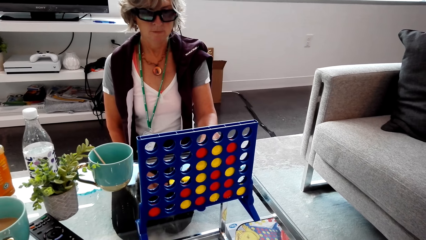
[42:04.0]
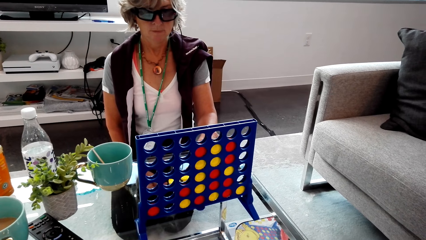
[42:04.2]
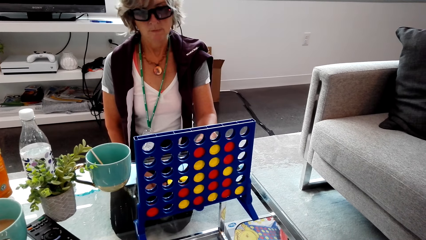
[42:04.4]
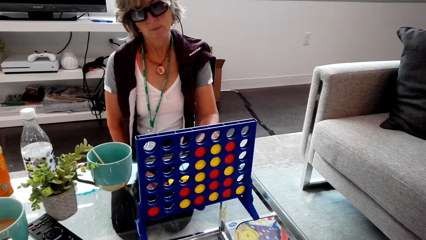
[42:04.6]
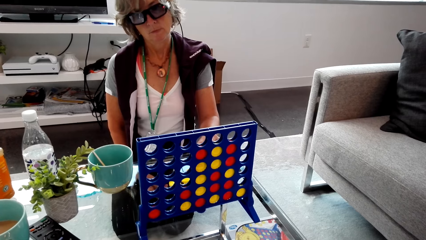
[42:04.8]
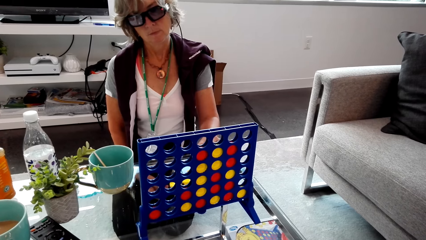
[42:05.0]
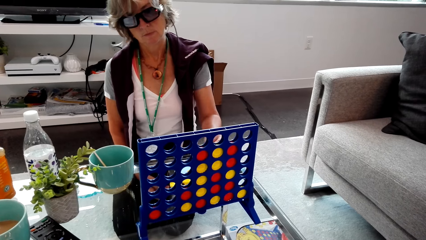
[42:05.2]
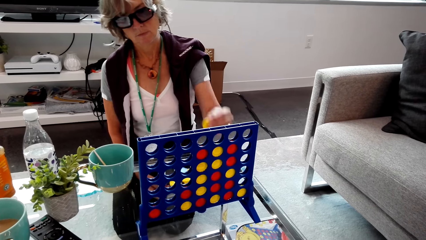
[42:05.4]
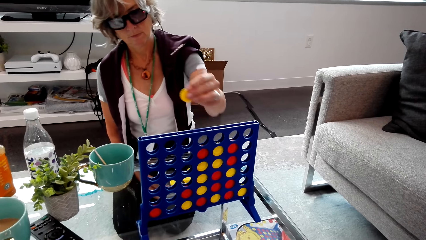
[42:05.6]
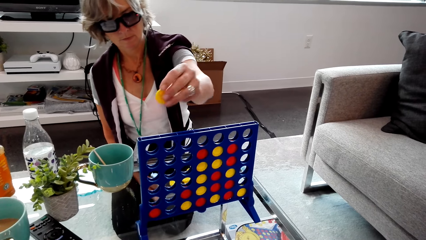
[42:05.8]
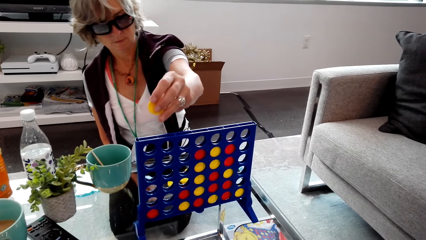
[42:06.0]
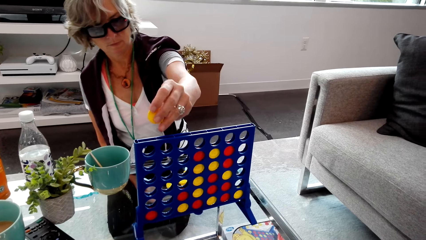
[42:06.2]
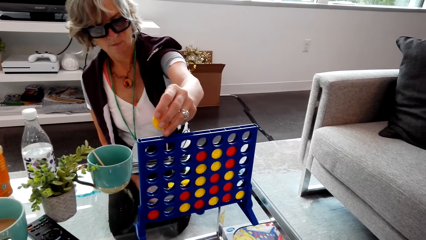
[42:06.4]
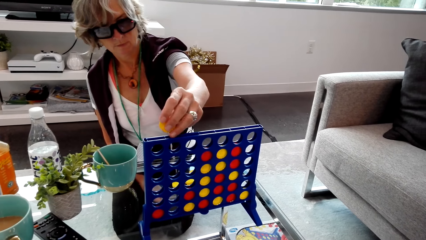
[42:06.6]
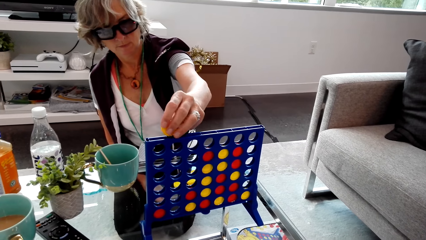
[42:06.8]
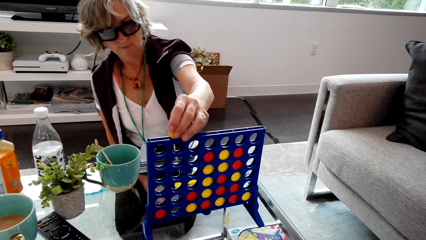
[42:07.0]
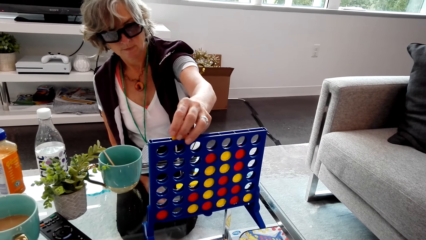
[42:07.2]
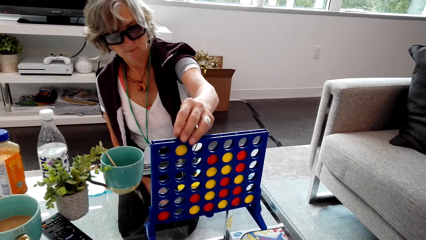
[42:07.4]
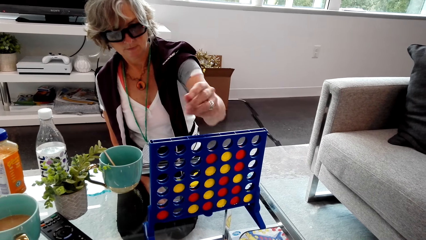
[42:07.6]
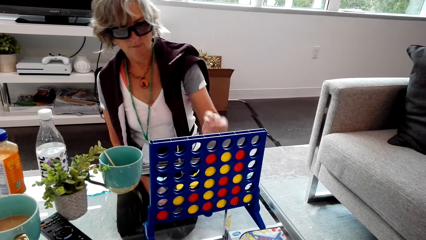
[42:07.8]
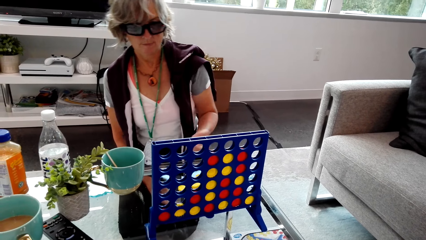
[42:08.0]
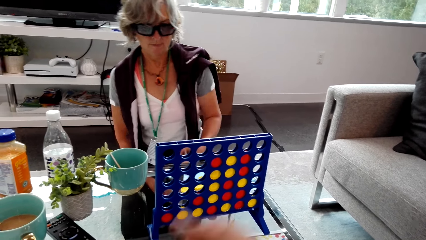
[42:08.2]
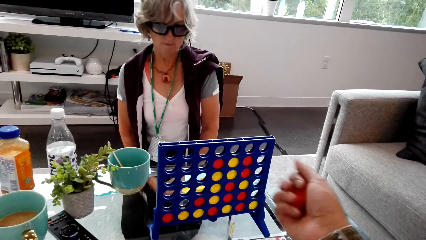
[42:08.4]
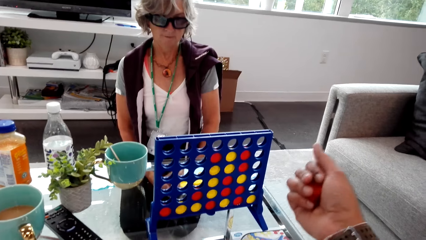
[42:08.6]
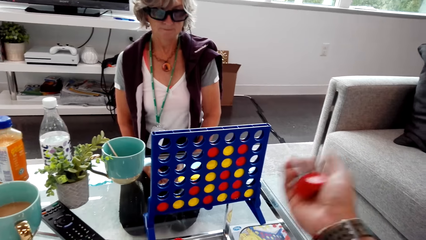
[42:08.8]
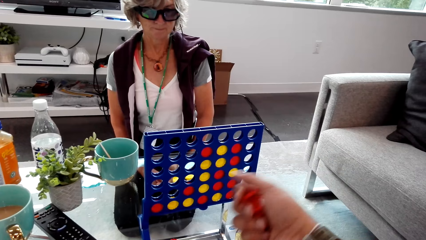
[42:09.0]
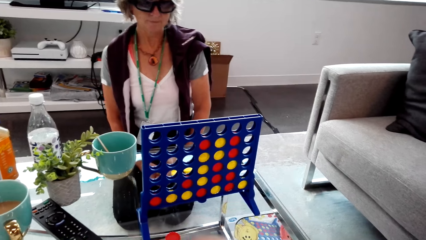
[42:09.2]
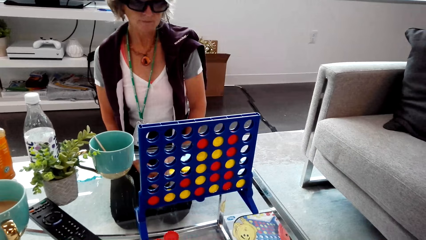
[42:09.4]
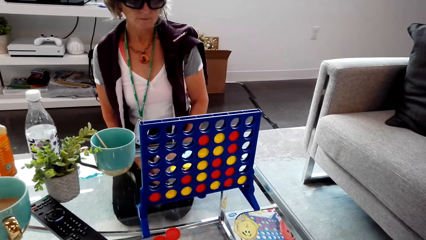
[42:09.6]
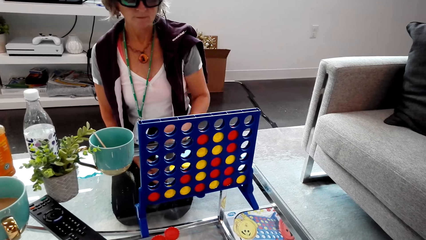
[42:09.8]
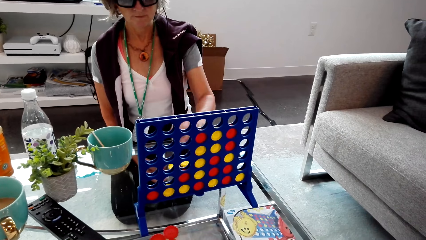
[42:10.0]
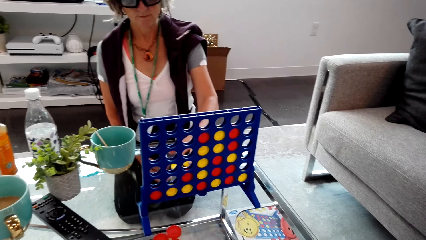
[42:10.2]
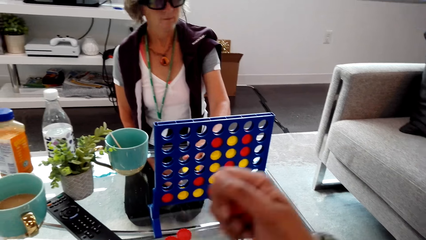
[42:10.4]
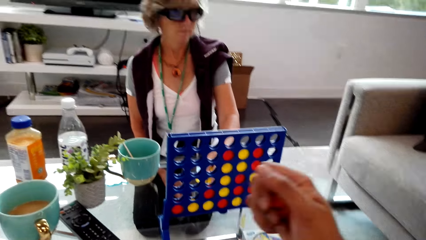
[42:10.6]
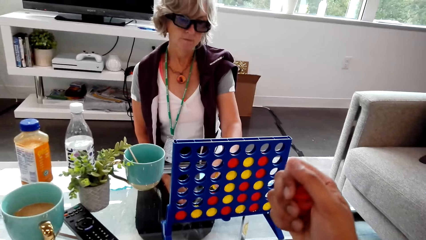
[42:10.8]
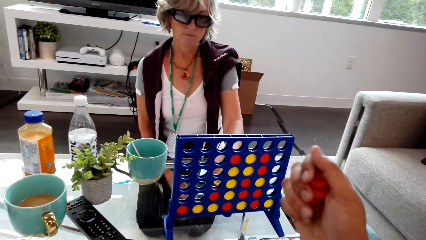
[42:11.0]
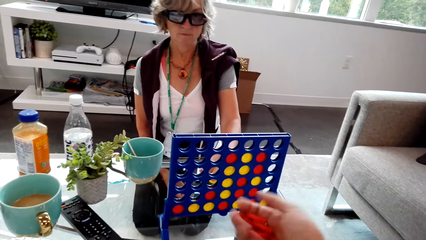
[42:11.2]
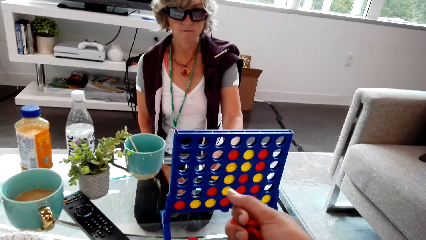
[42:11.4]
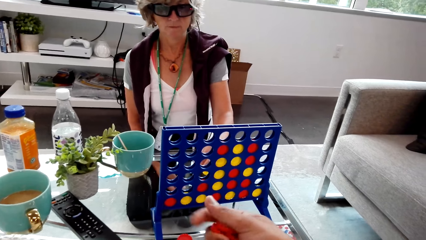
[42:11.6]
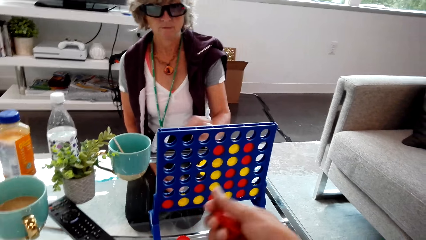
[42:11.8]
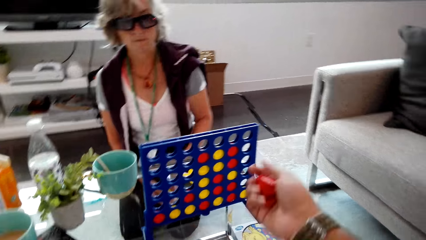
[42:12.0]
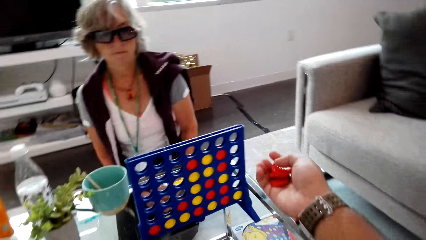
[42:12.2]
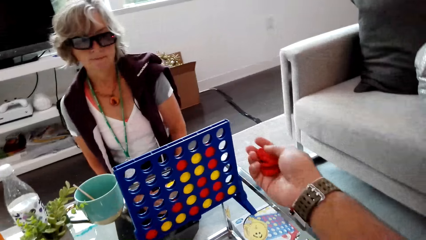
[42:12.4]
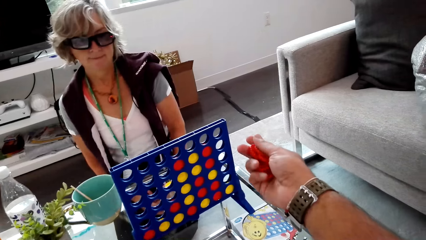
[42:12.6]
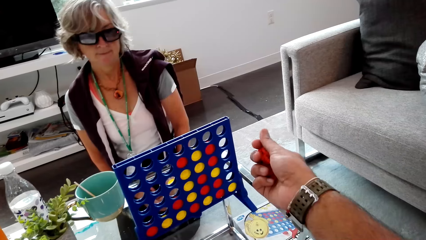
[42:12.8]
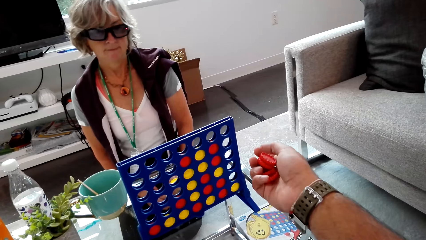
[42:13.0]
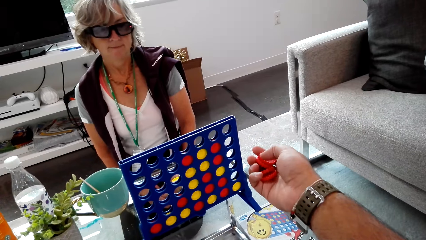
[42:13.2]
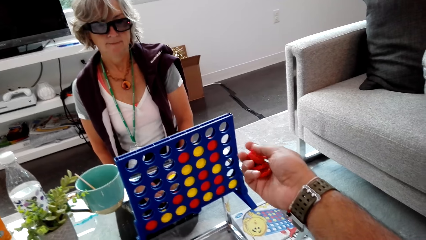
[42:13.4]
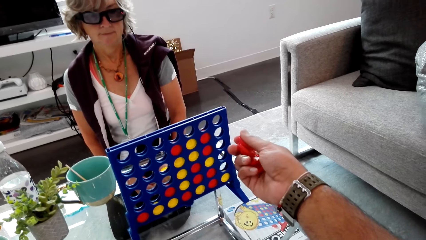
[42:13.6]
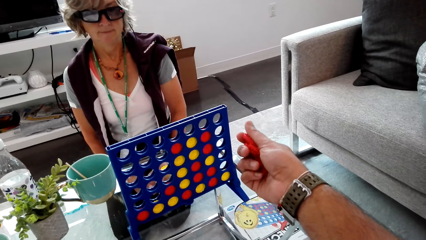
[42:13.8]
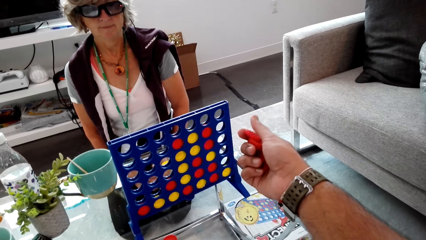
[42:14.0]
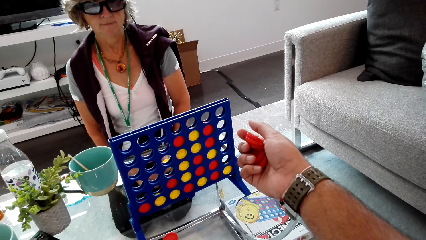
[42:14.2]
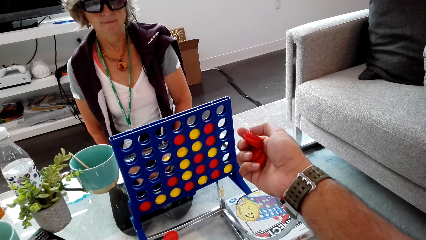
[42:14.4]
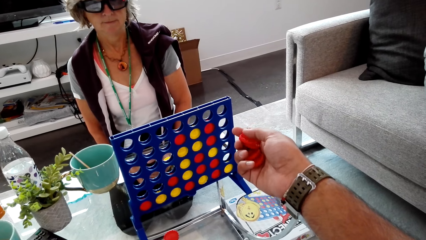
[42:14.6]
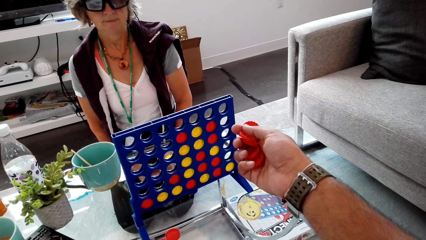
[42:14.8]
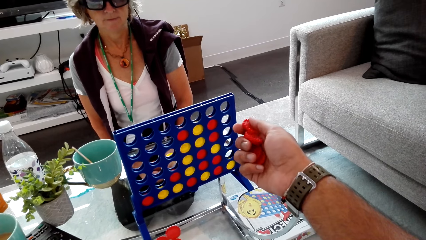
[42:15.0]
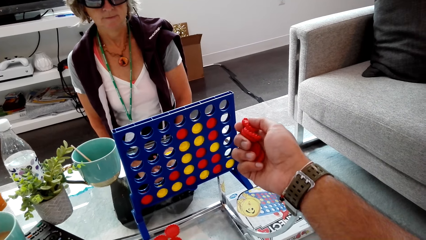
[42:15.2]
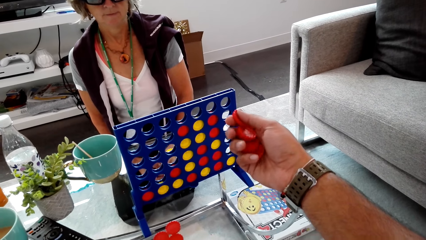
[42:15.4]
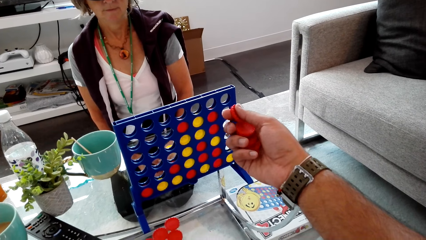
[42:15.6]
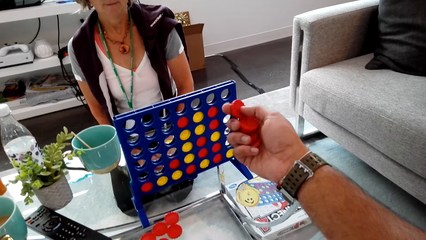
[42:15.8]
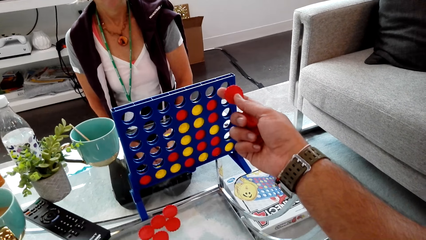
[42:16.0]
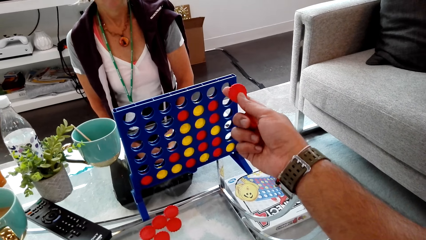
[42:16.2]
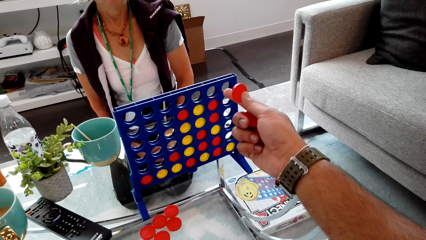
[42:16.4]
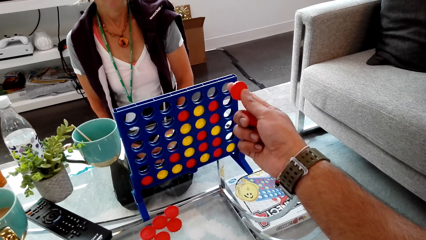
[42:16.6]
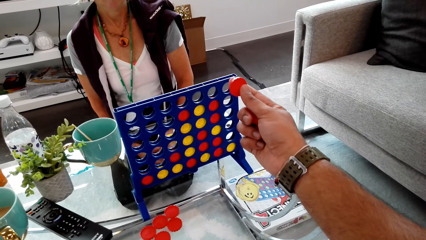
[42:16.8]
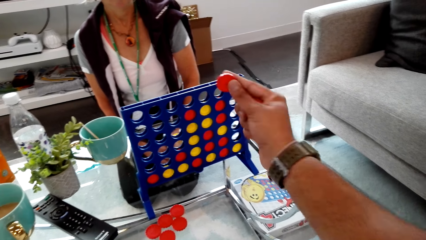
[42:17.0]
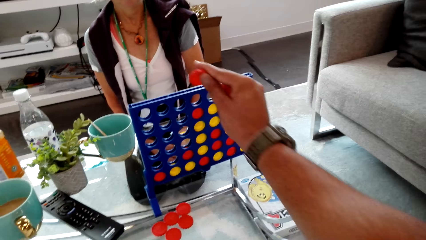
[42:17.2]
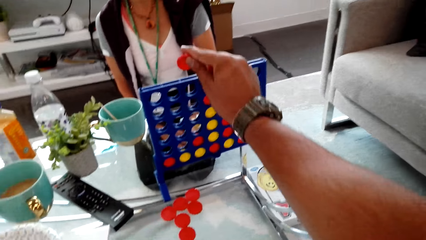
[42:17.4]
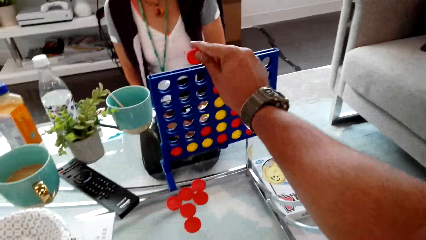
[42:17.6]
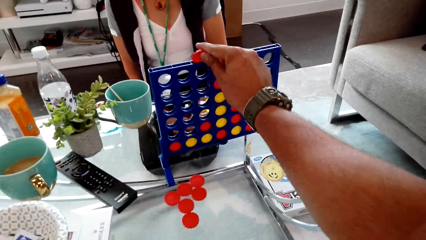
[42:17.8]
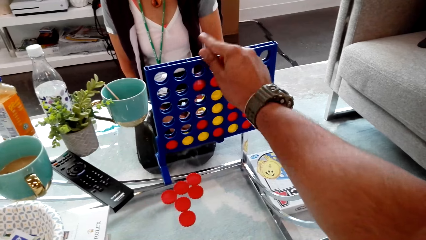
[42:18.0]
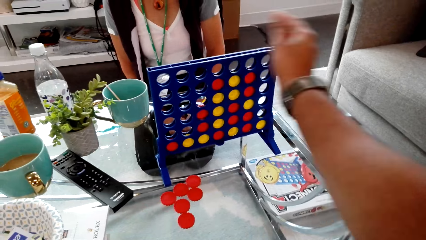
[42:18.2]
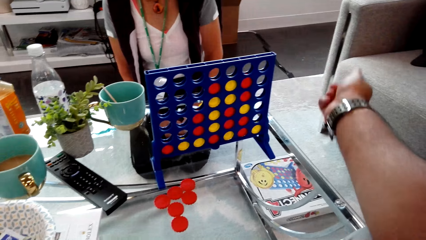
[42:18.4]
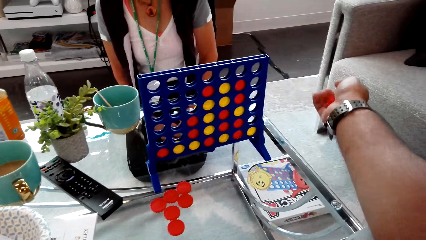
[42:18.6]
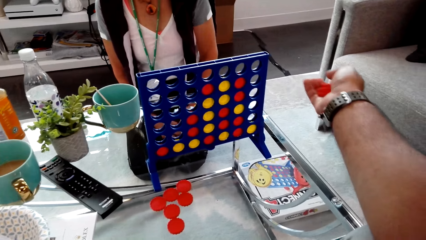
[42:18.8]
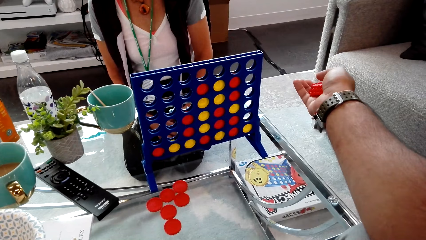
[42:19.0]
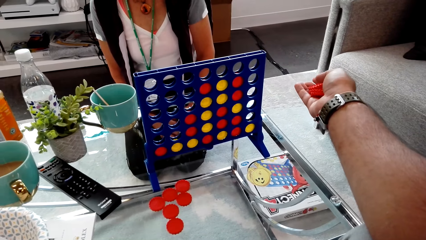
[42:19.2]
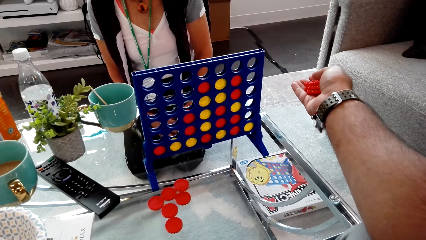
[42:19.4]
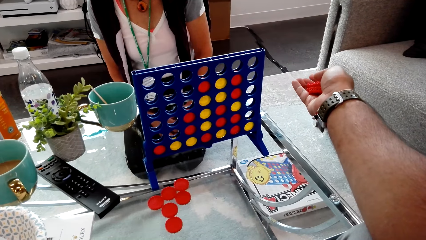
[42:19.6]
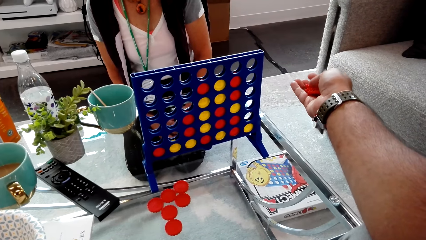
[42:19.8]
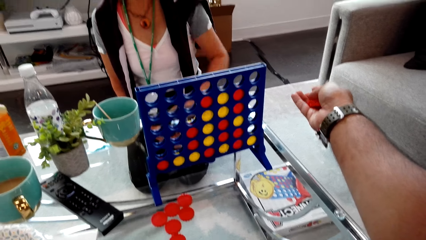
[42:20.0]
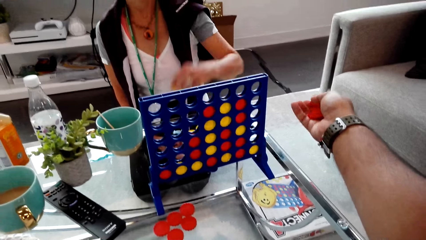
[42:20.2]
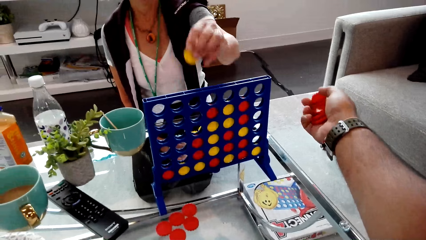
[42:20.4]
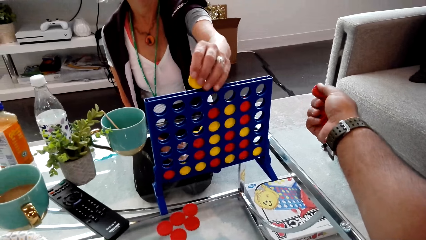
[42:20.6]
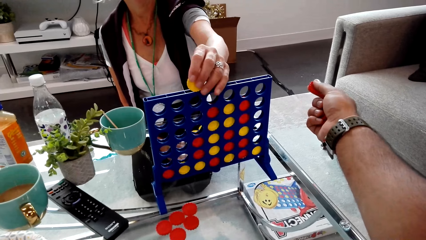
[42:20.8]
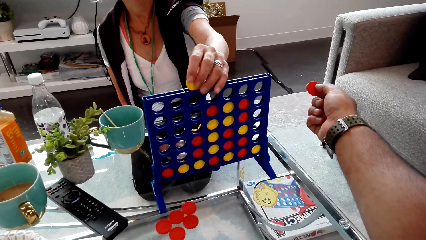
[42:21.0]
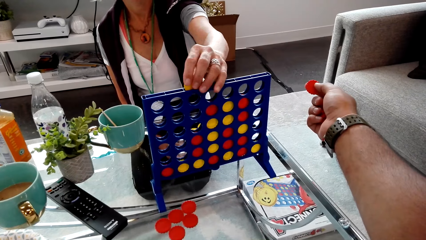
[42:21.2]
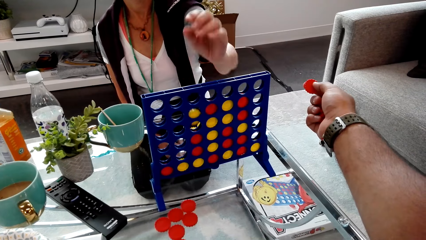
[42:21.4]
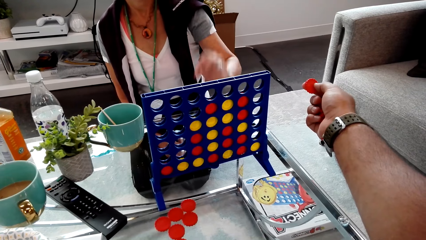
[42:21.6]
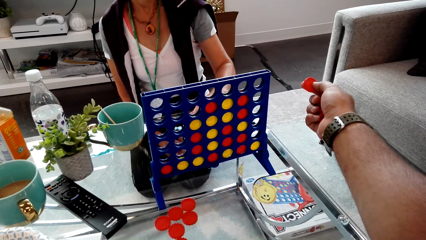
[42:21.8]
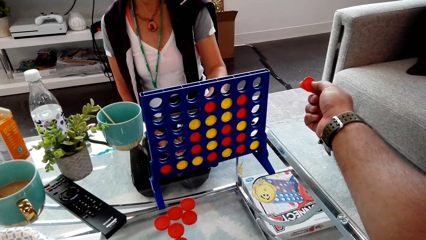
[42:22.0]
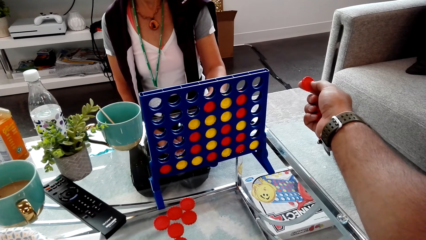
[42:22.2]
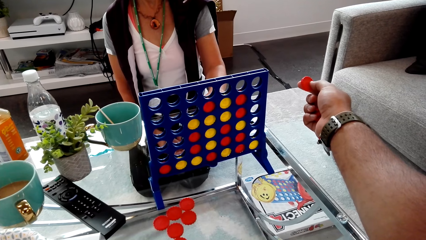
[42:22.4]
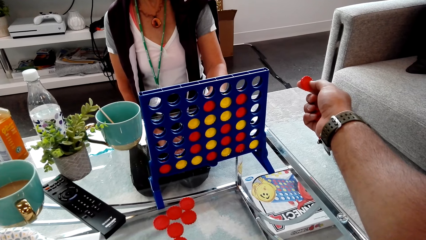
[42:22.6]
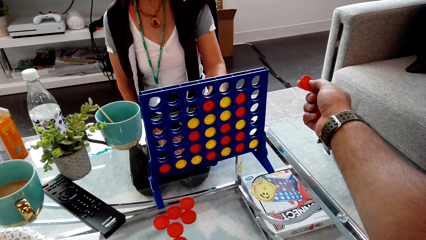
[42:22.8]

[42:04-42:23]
The lady puts the chip in the connect four. The camera wearer shuffles the chips on the hand. They put the chip in the connect four. They shuffle the chips on the hand. The lady puts the chip in the connect four.
